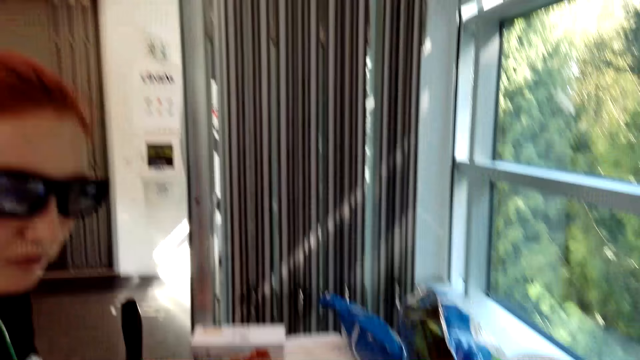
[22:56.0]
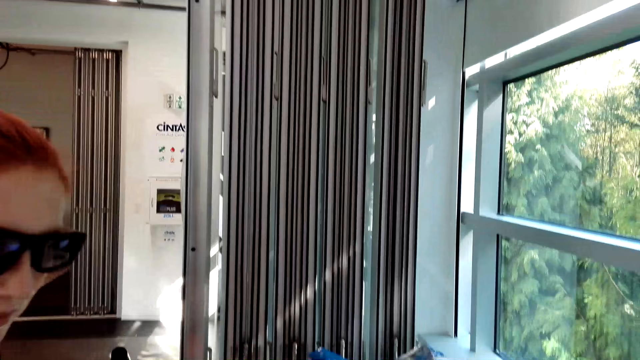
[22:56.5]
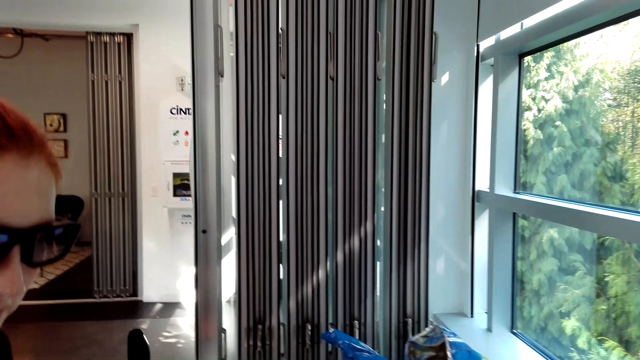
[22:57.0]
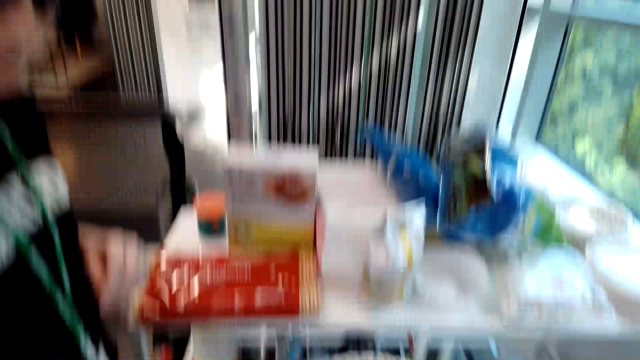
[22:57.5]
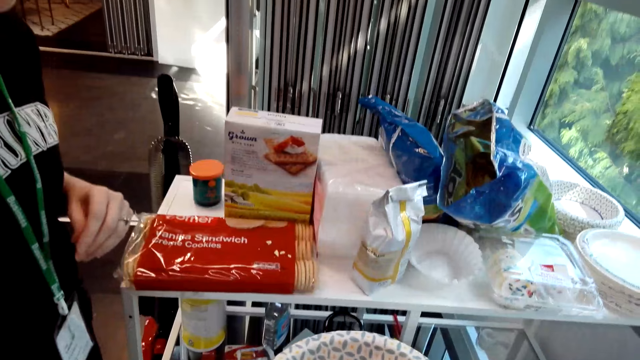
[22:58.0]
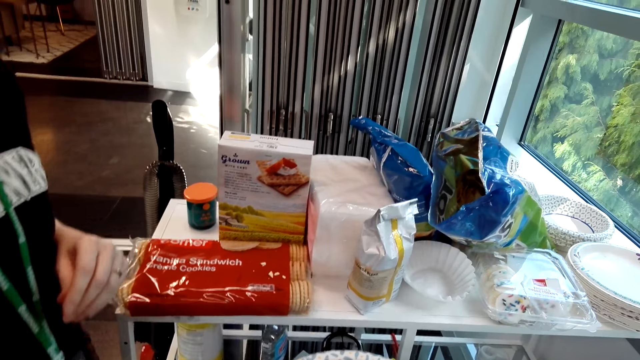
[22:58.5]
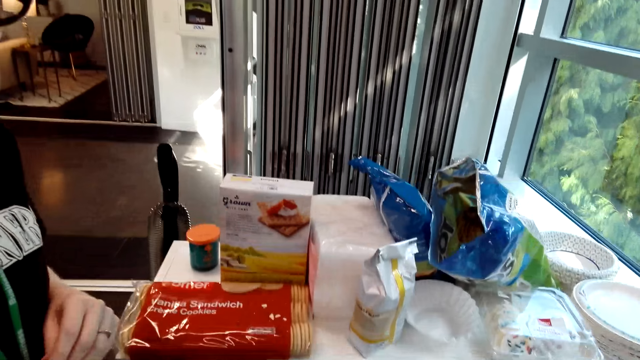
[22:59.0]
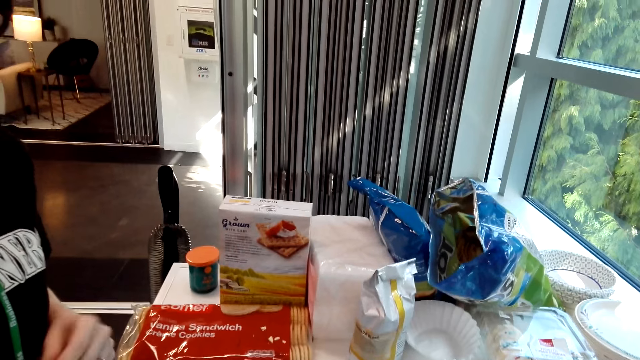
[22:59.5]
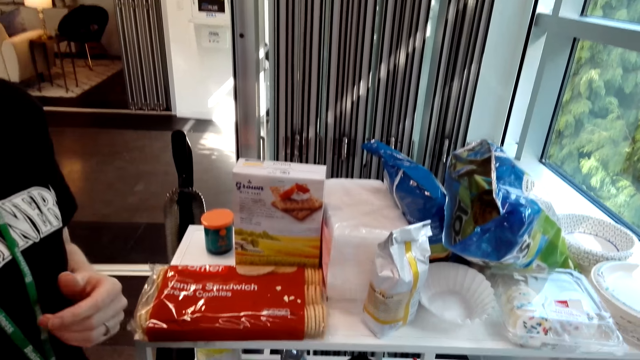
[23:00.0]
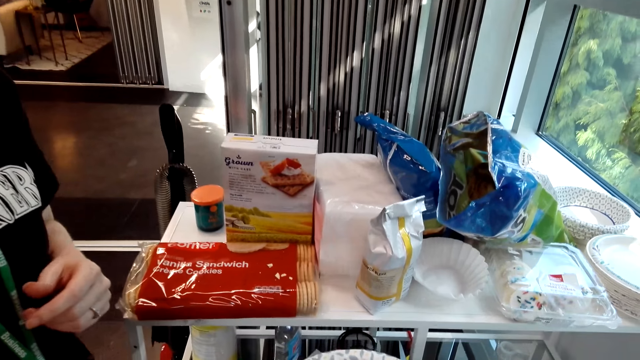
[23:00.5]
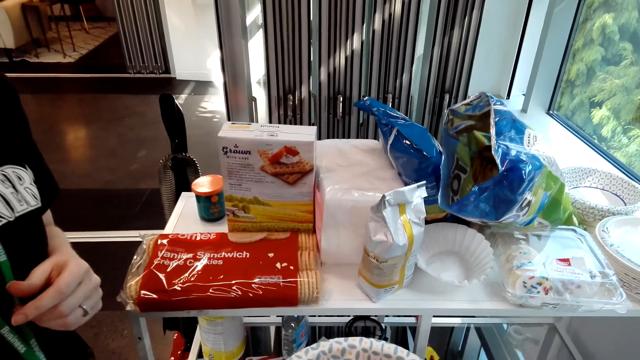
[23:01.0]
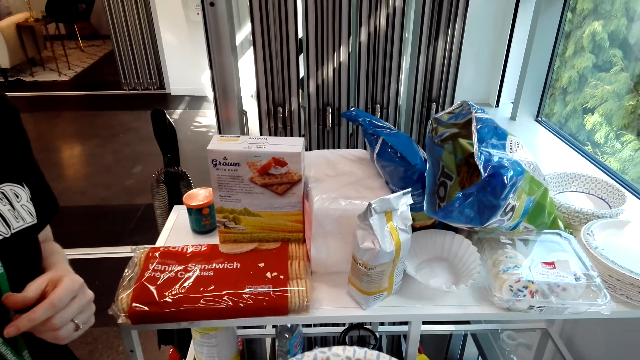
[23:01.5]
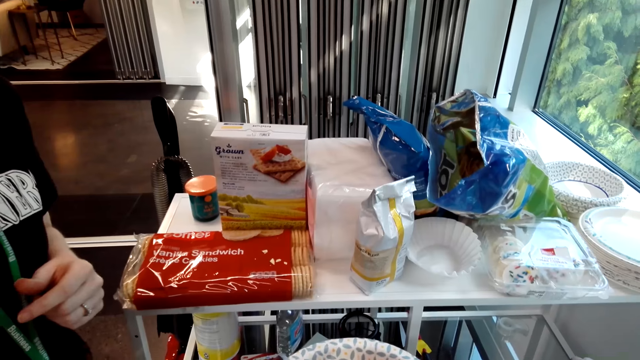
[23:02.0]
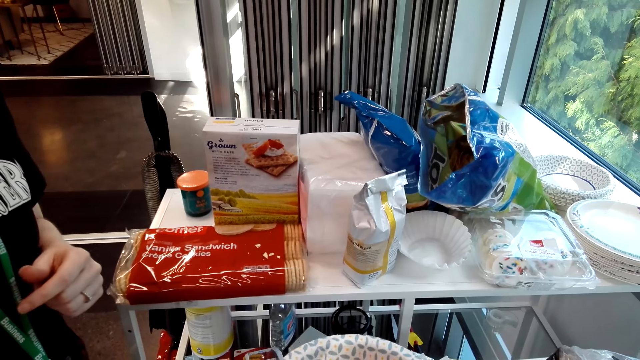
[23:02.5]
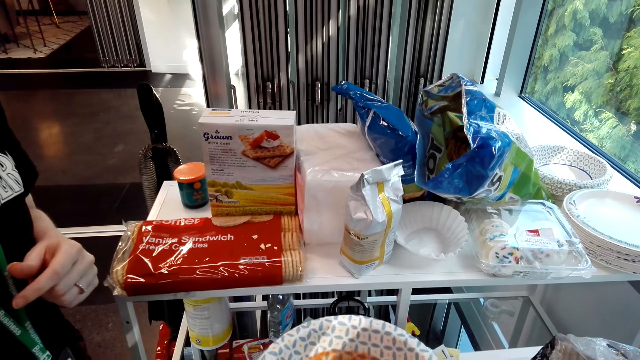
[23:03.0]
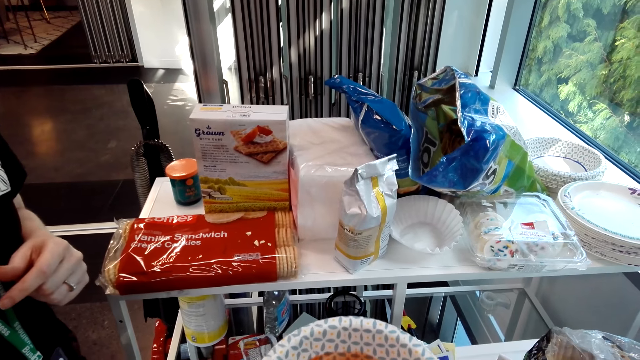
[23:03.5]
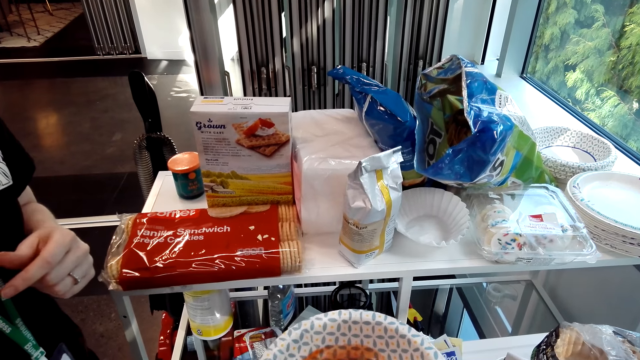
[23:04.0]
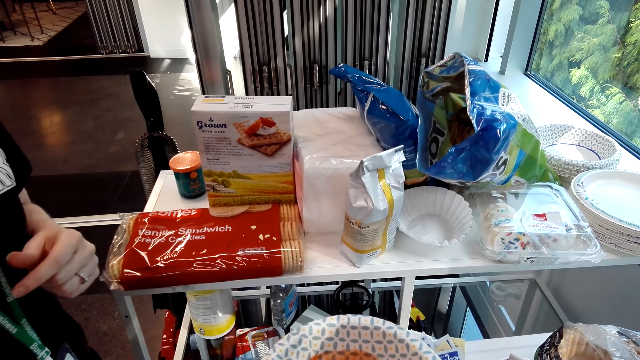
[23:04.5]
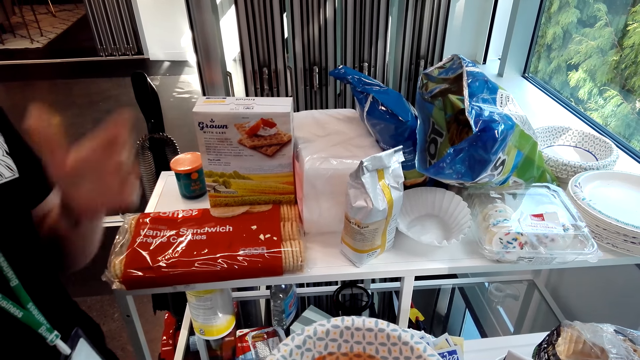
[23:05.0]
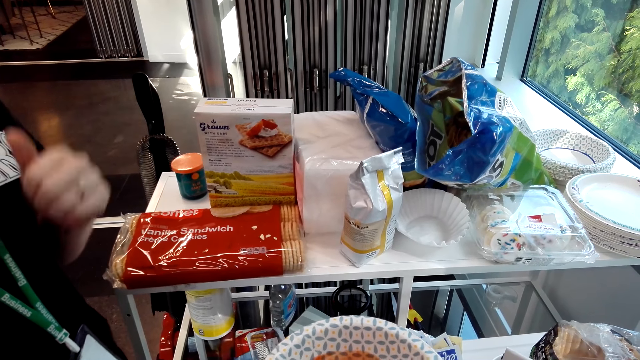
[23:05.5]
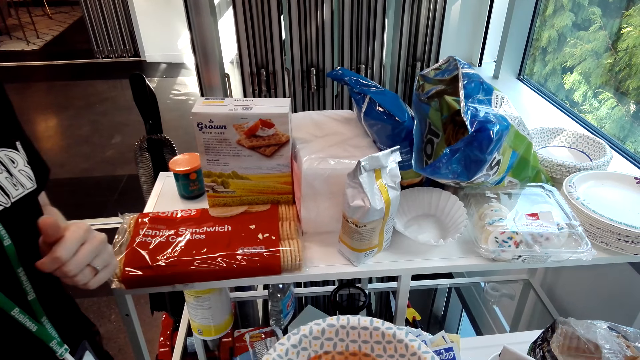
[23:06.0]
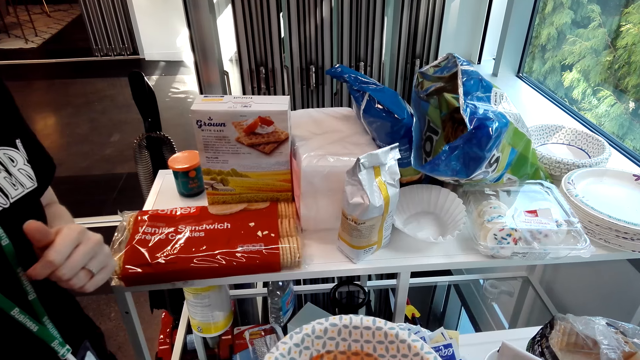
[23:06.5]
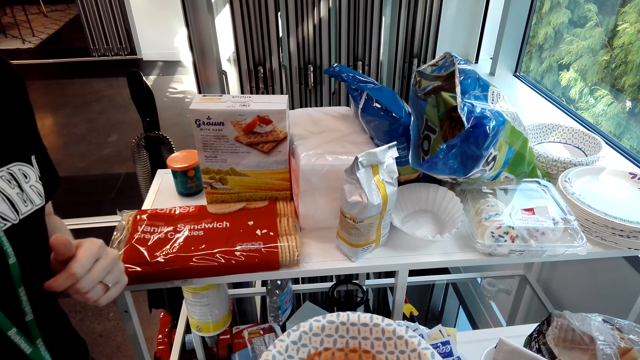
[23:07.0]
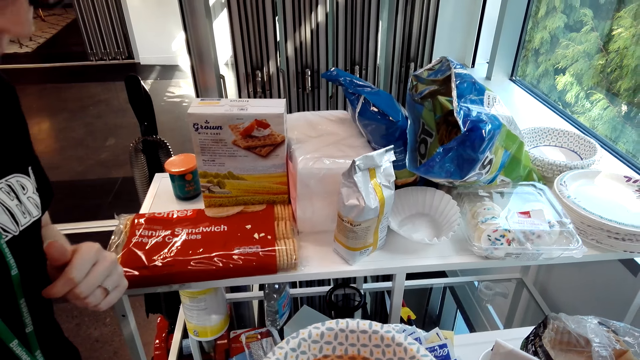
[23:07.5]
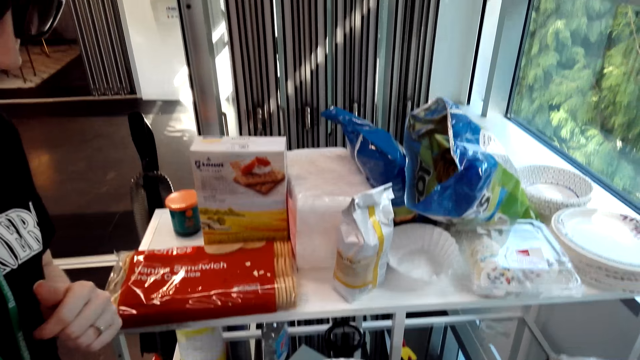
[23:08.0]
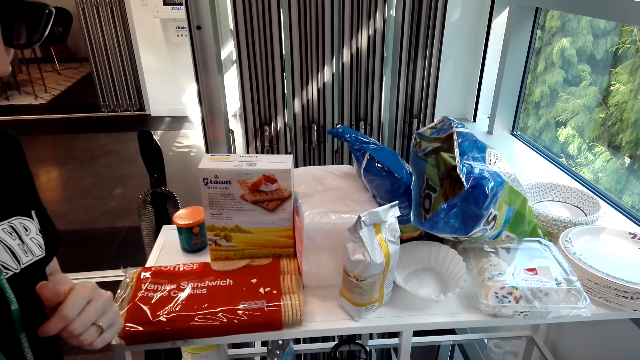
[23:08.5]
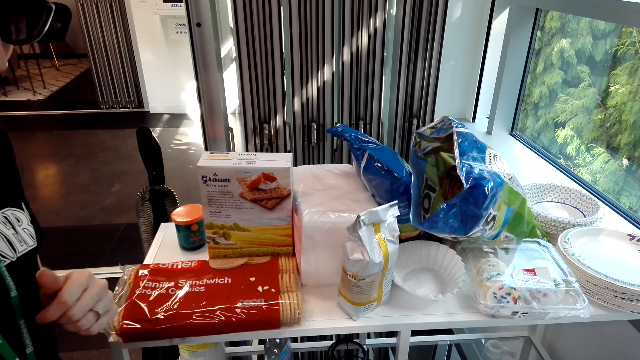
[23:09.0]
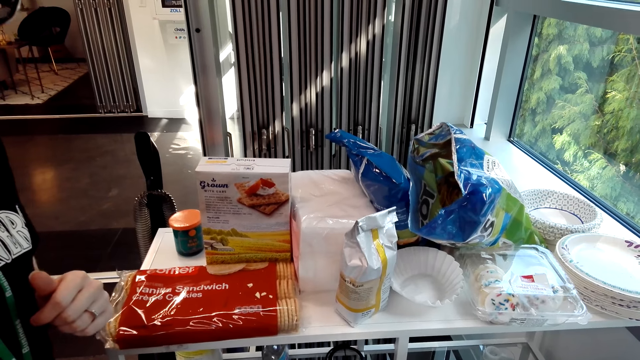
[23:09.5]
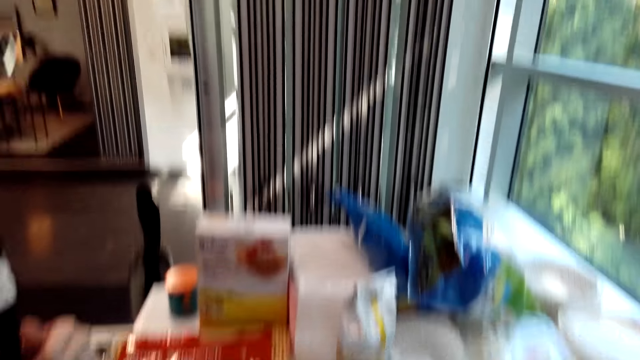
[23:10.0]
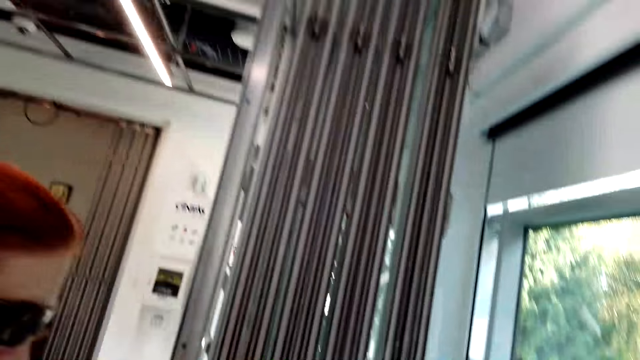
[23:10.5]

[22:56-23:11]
A woman holds a bowl. The camera wearer looks around. The woman moves the left hand. The camera wearer holds a plate.

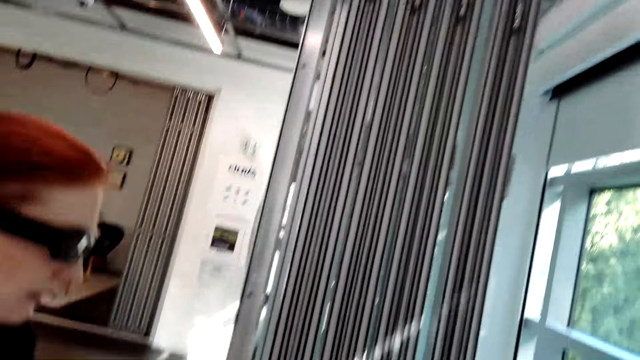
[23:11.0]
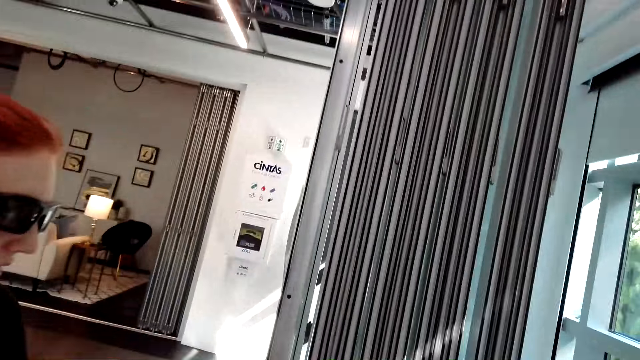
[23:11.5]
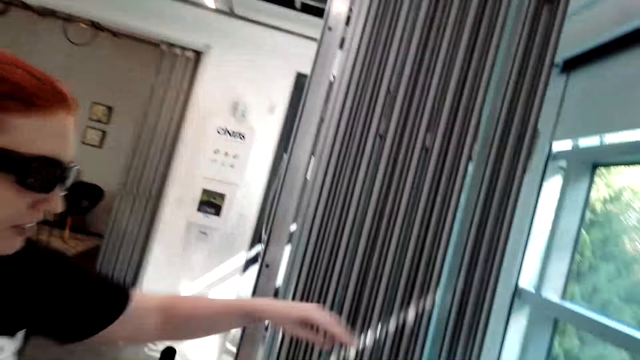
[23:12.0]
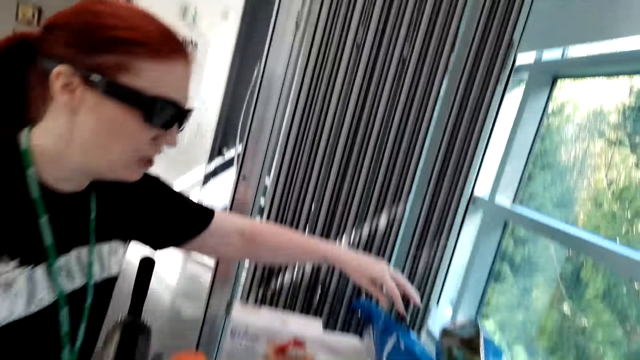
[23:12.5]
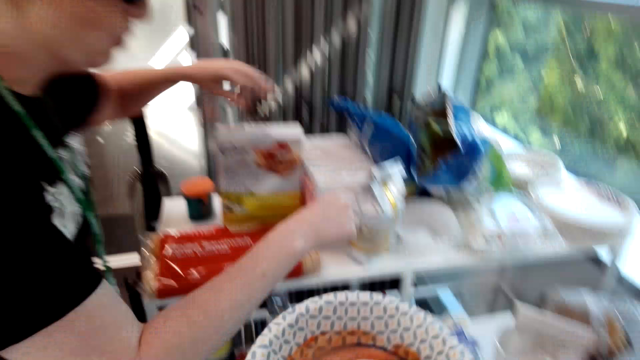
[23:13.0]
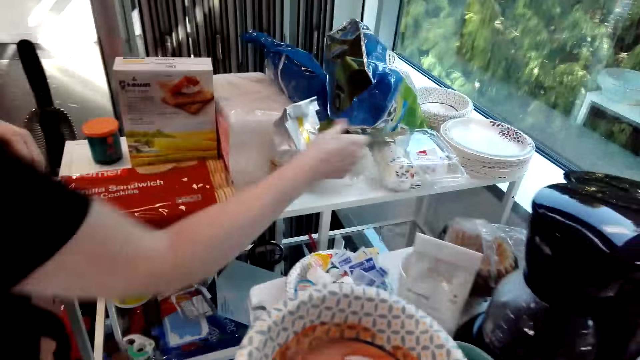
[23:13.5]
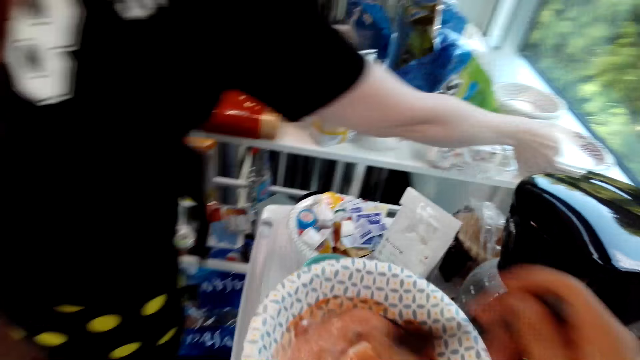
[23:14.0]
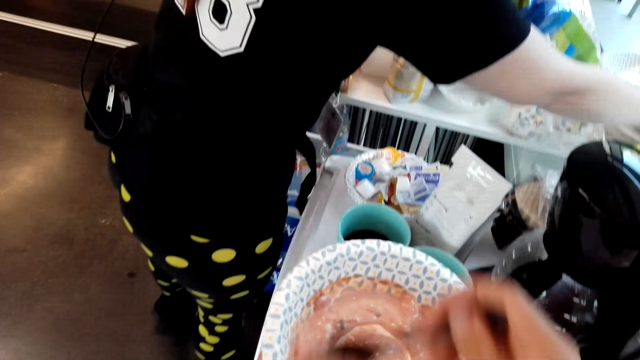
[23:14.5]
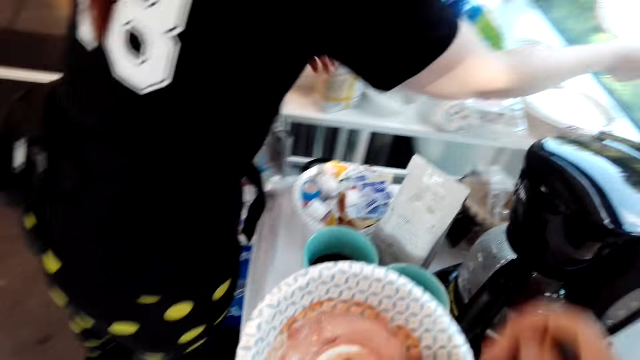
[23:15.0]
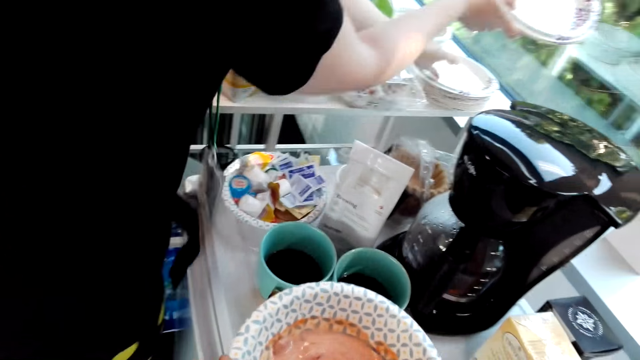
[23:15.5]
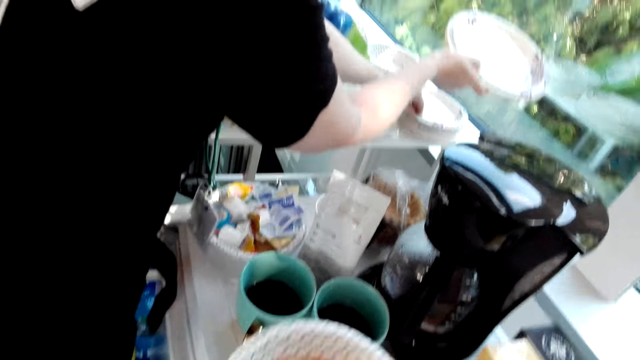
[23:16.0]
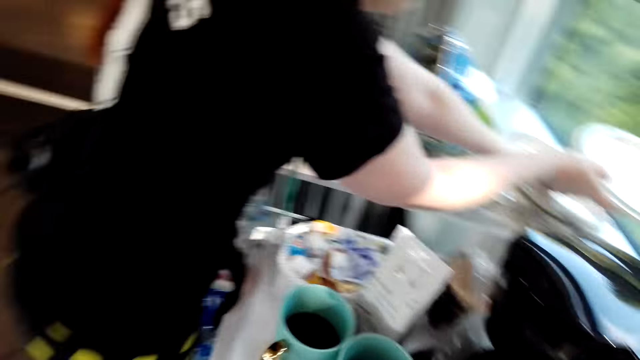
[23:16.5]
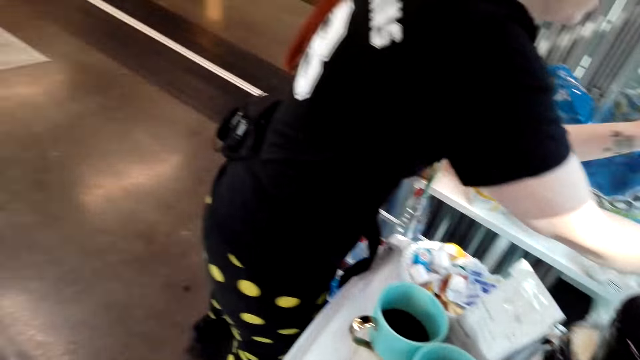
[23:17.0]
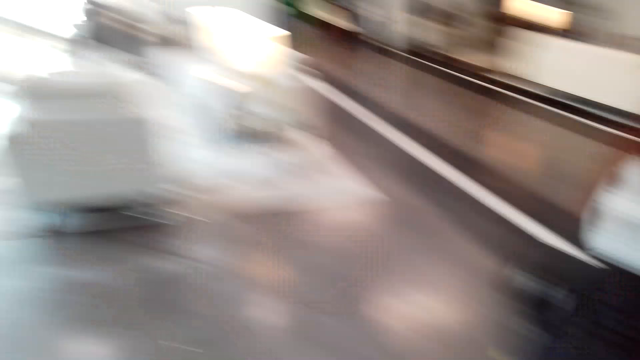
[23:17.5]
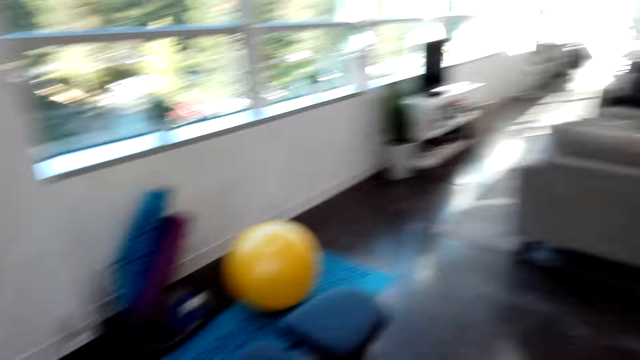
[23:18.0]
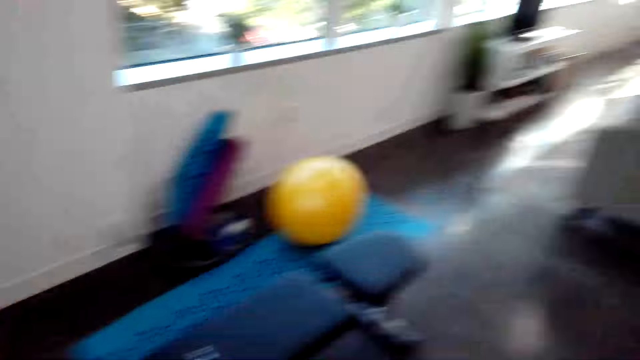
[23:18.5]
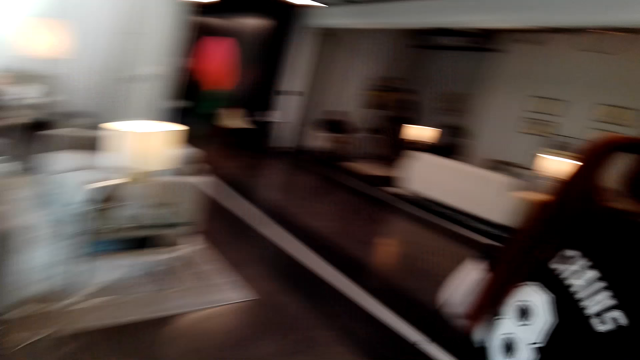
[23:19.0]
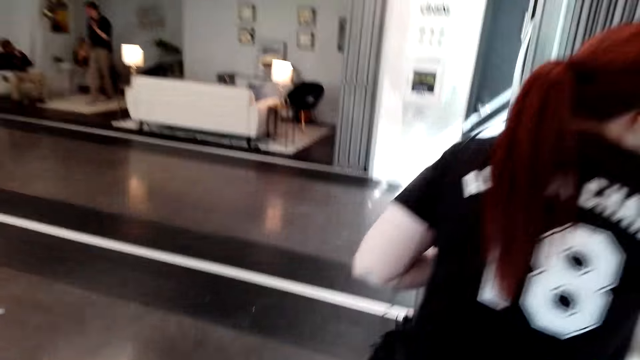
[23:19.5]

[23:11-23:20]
A woman picks up bowls from the table. The camera wearer stirs something. They look around.
